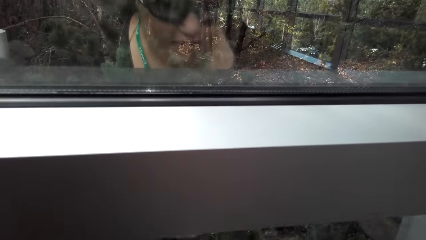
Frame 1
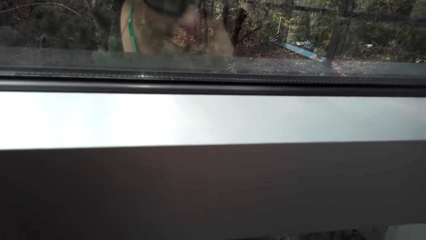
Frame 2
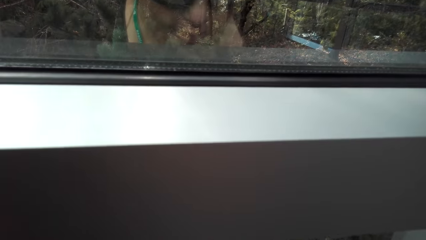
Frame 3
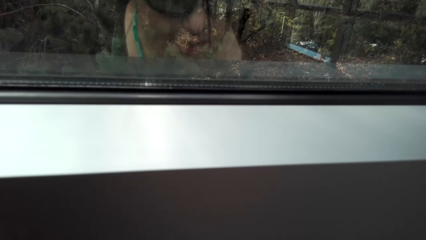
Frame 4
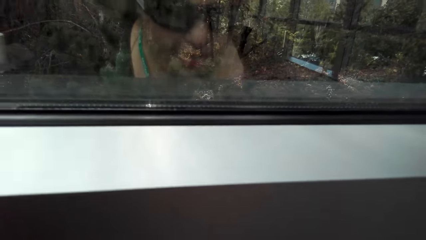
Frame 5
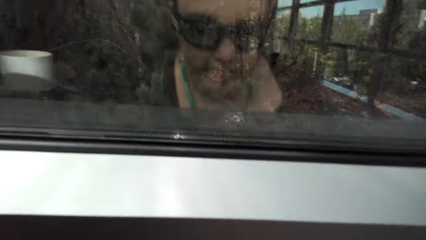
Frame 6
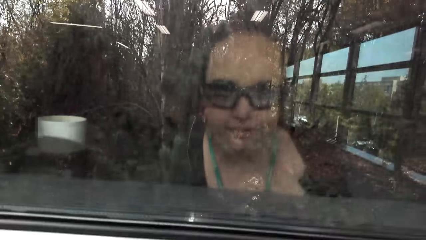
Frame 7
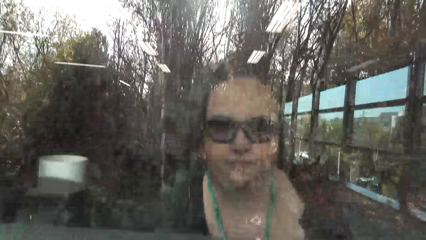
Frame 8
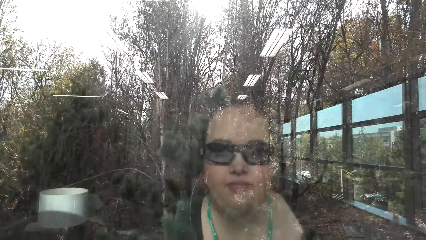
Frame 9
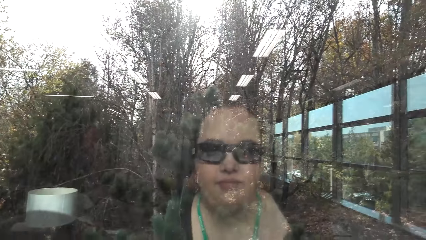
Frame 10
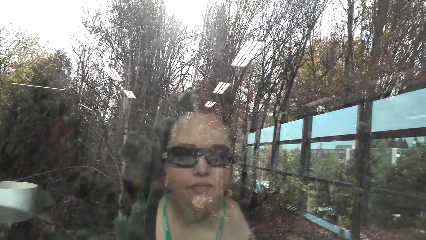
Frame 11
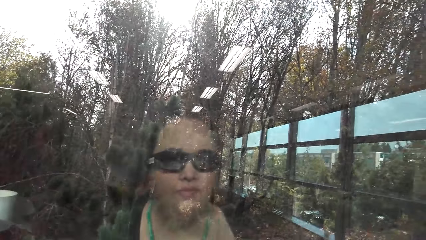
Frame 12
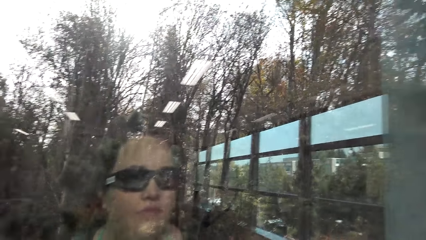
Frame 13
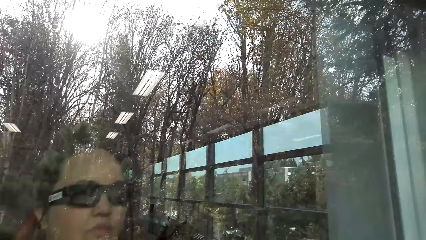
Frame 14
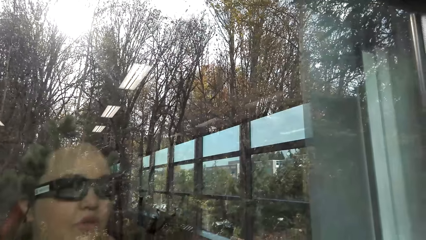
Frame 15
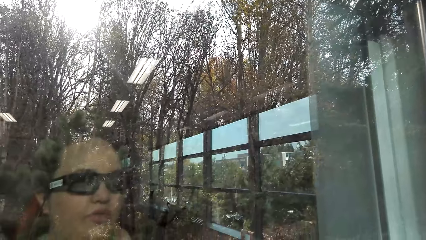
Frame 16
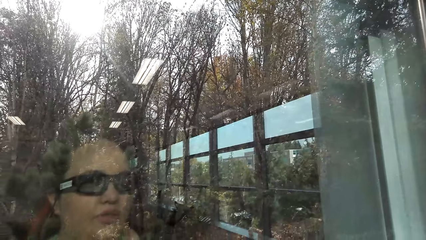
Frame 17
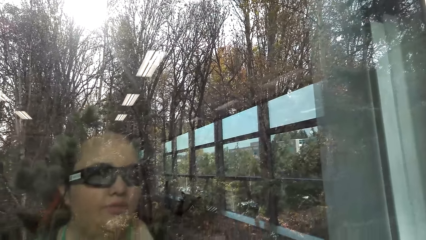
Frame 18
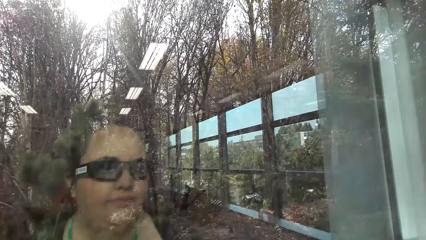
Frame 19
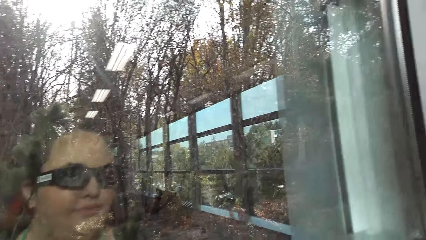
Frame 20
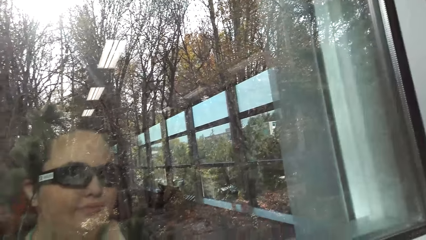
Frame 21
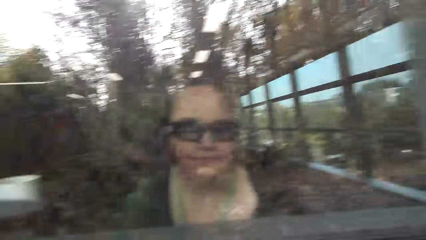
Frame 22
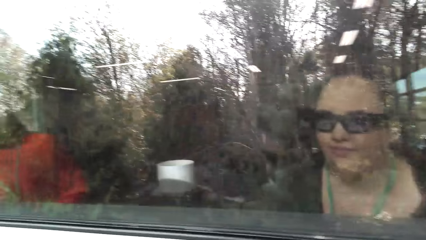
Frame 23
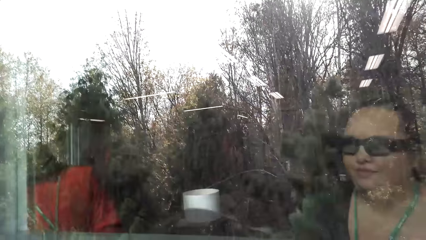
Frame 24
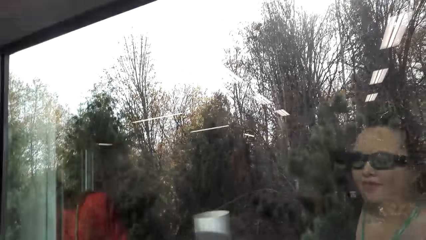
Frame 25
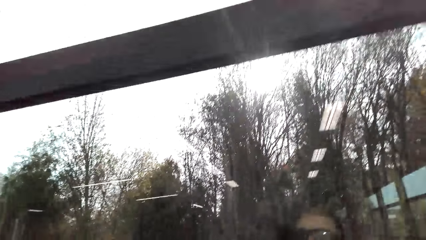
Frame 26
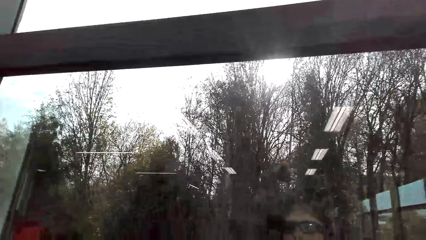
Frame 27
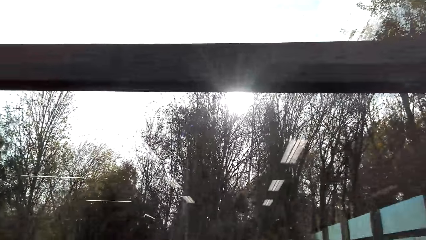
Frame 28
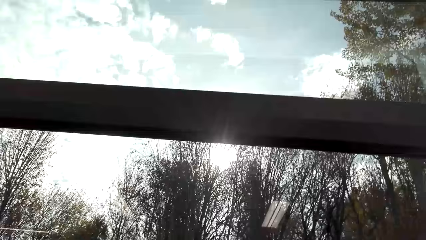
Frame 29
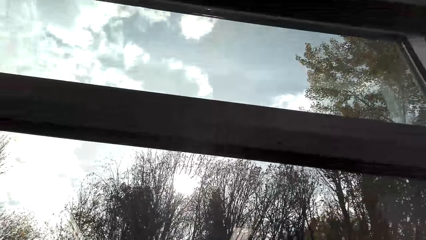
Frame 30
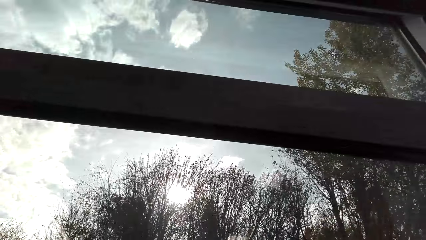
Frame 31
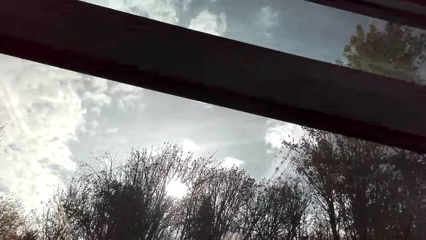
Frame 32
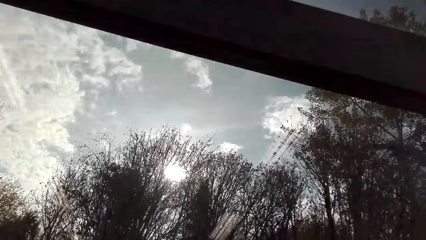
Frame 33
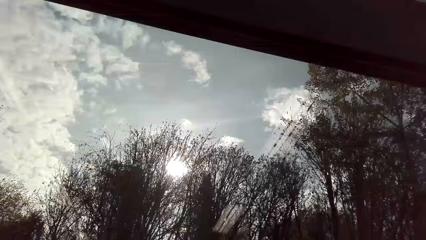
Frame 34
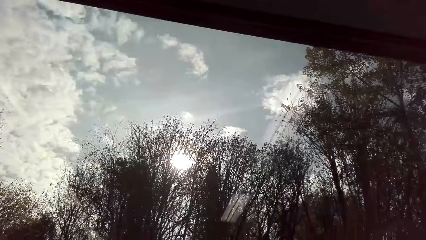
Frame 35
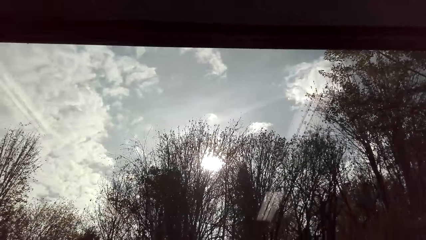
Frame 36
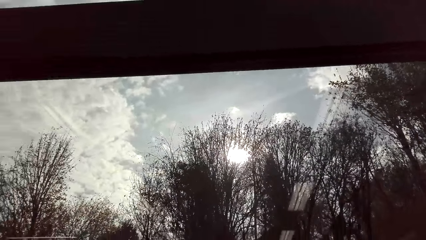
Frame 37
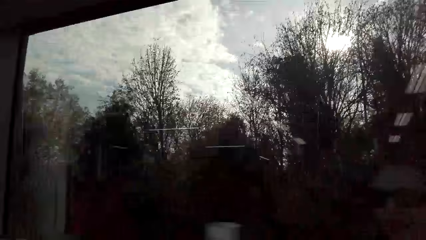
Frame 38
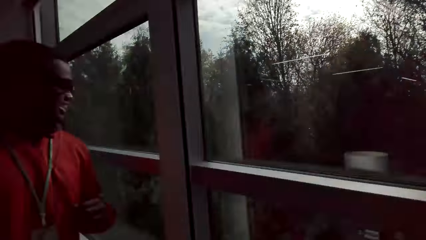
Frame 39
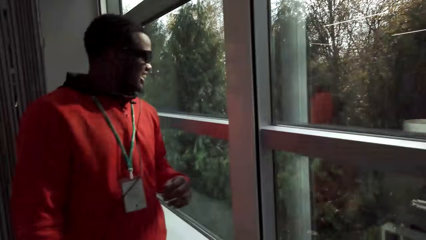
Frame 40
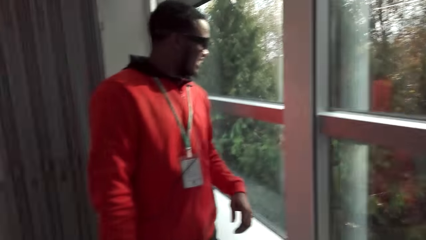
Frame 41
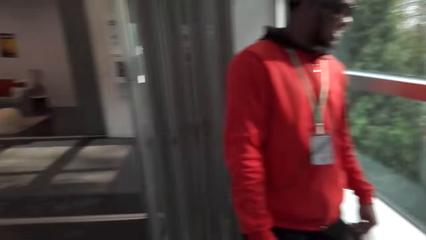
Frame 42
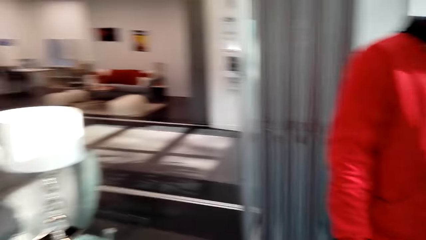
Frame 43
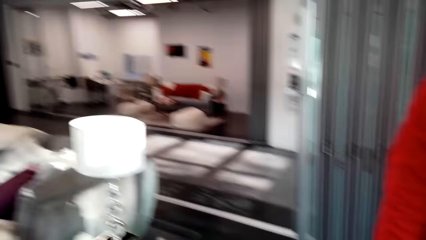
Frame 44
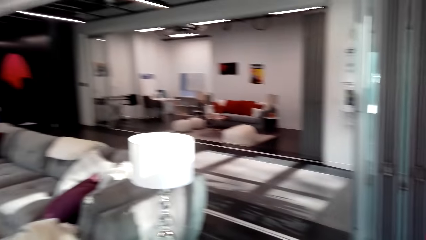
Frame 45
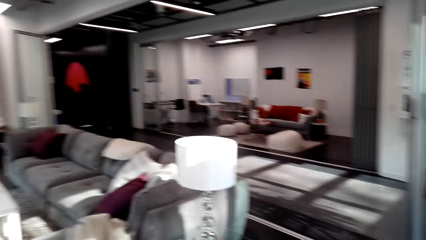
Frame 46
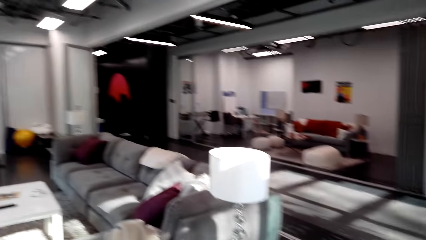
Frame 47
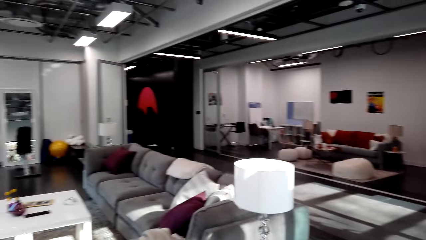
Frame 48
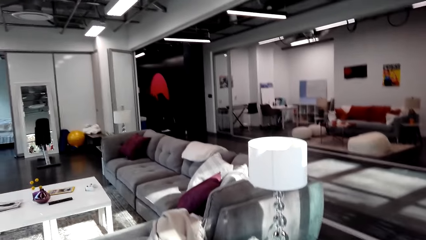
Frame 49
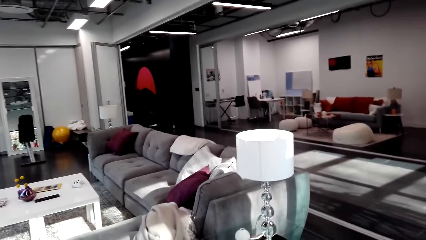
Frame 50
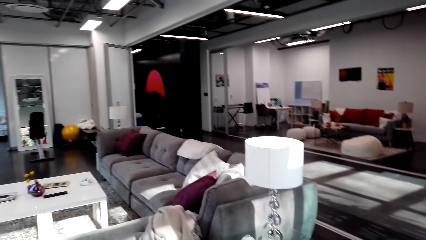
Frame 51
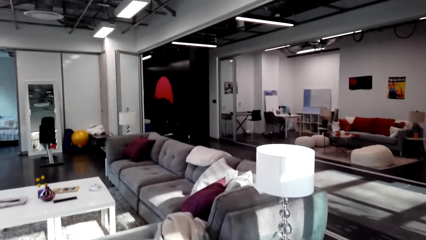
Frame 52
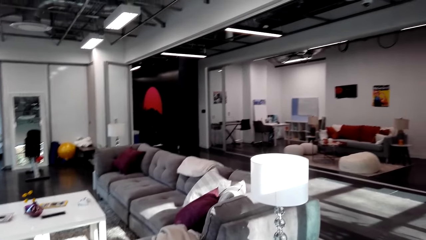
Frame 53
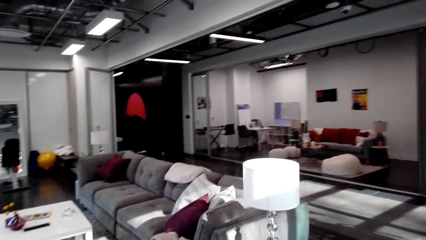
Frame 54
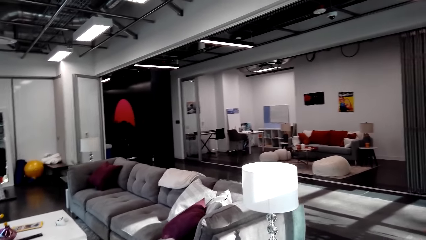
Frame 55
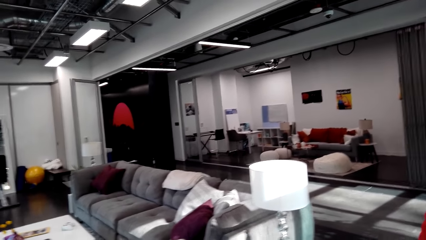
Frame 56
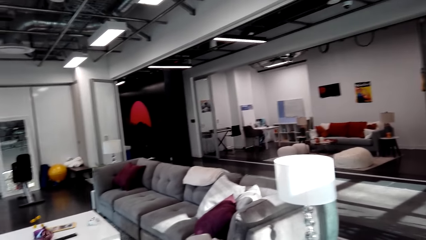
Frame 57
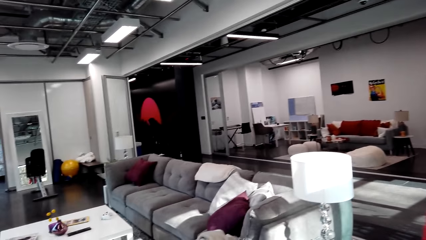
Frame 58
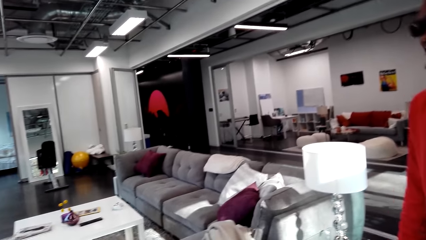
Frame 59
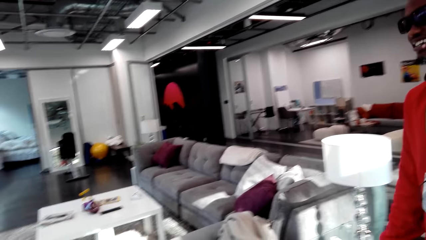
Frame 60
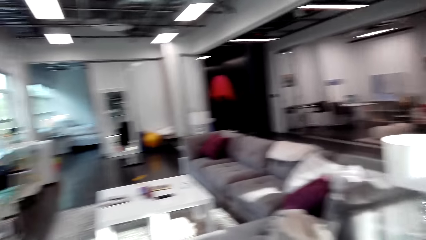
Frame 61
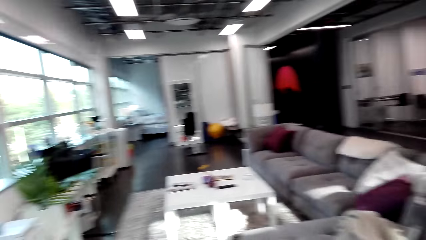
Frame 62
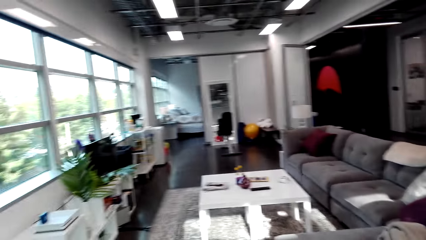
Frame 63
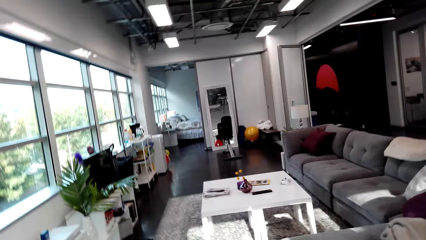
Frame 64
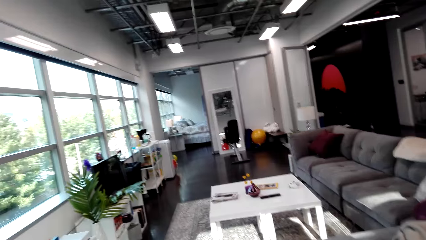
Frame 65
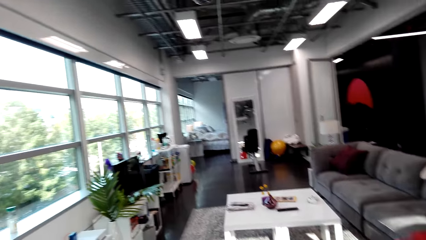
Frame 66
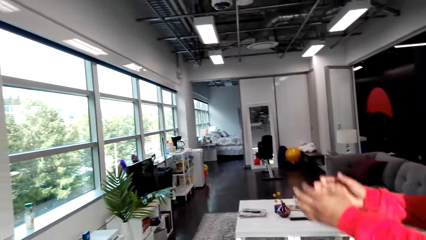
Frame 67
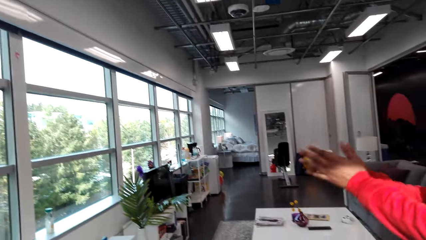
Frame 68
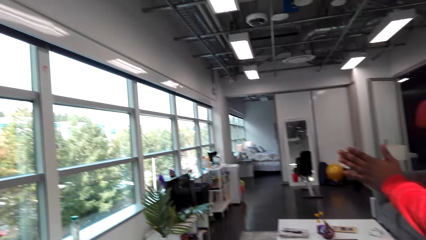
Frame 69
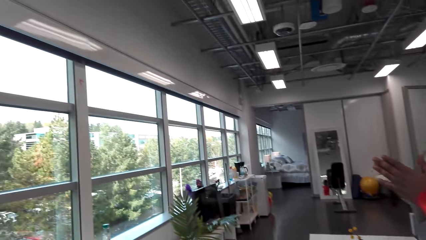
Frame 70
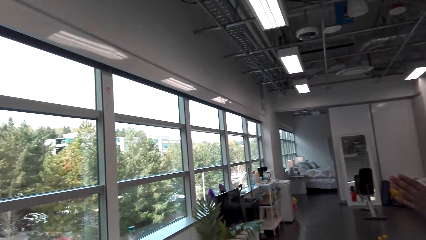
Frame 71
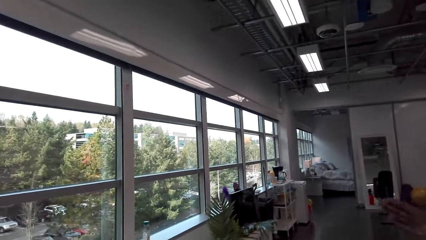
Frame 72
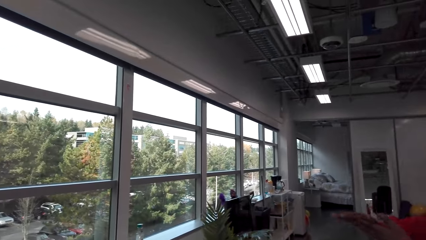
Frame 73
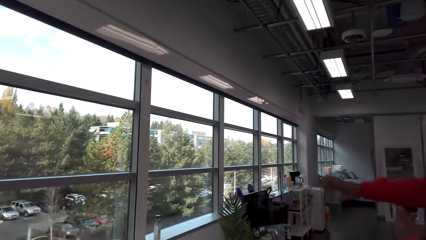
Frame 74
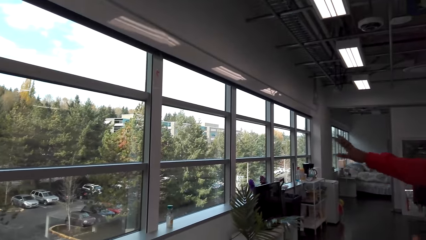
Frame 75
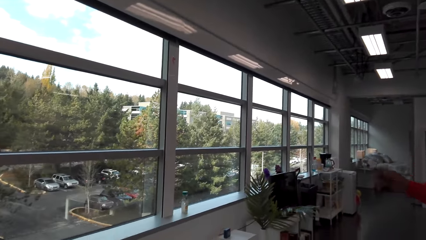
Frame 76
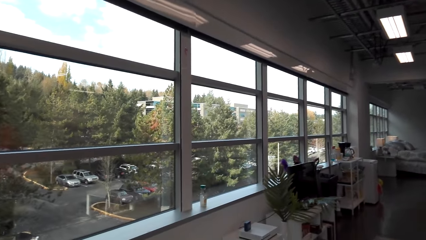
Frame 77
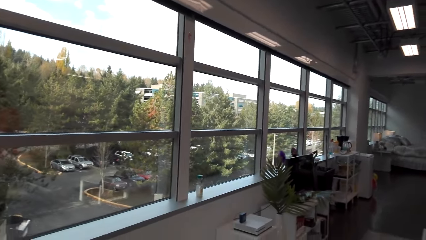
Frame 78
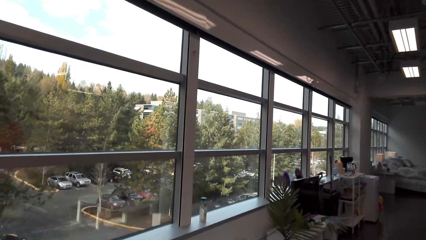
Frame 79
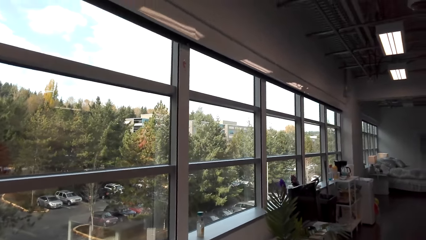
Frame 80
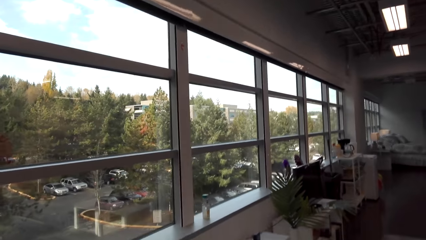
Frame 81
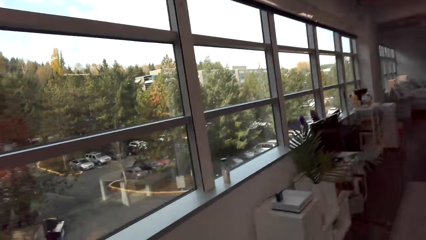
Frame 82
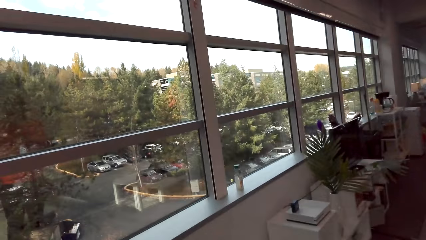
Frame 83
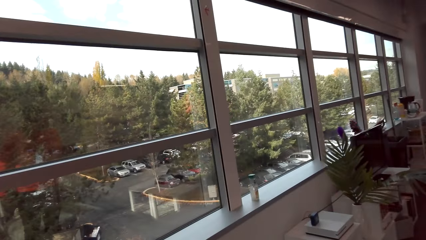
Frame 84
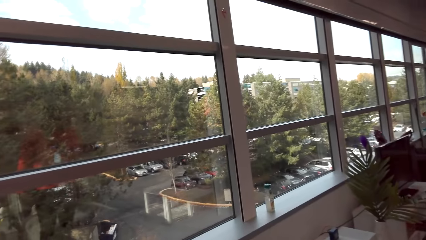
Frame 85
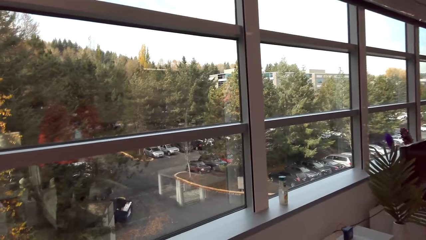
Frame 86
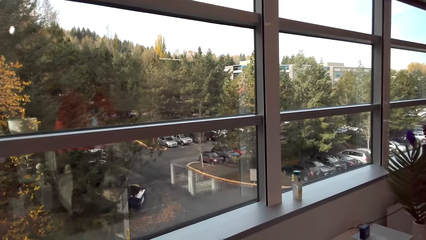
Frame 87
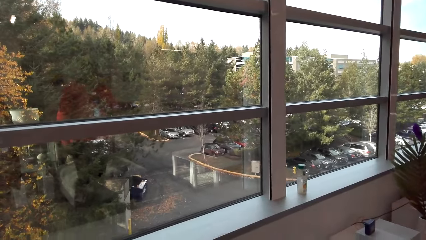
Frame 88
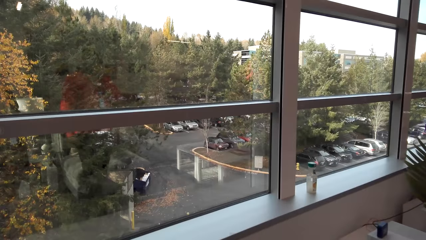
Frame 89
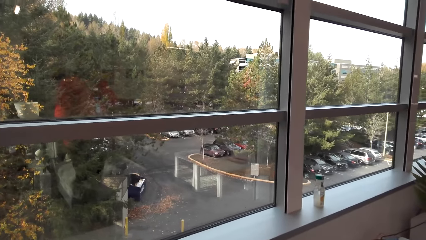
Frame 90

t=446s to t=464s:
The camera wearer looks out from the window. They talk. They look around the house. A man talks with the camera wearer. The man shows around. The man moves his hands.
